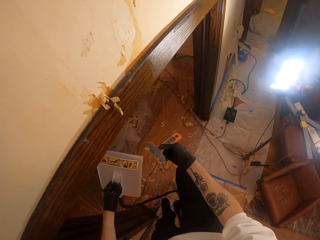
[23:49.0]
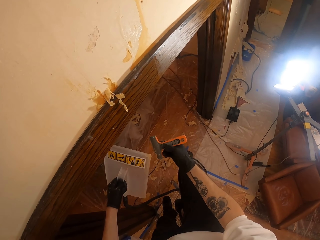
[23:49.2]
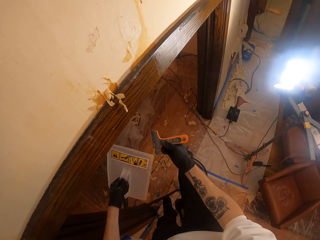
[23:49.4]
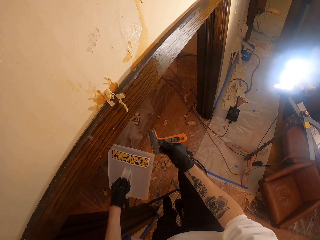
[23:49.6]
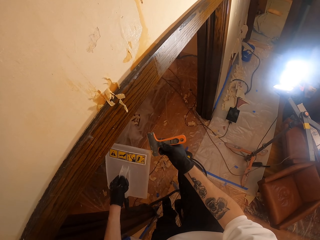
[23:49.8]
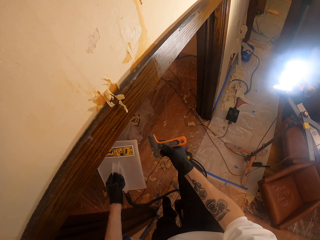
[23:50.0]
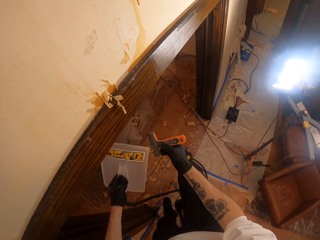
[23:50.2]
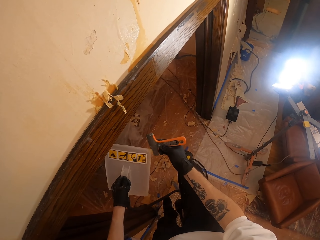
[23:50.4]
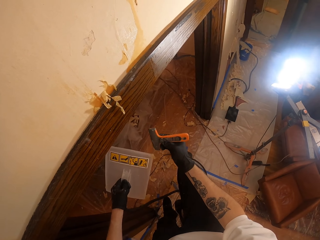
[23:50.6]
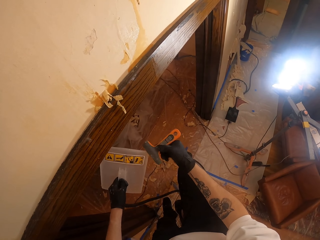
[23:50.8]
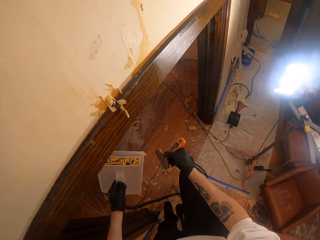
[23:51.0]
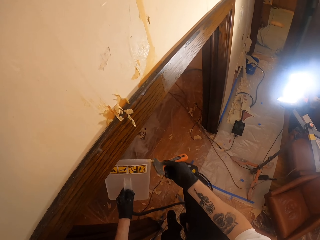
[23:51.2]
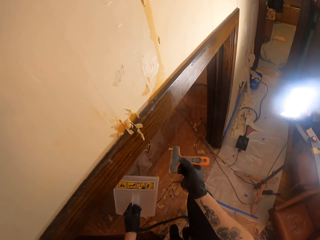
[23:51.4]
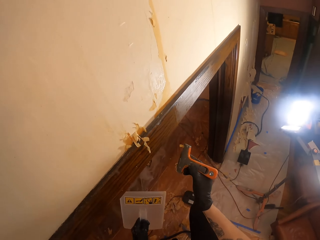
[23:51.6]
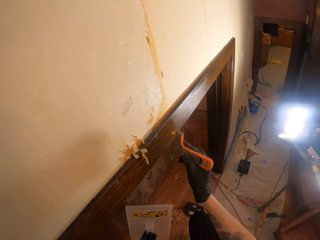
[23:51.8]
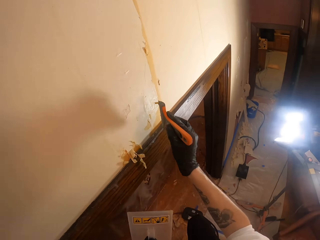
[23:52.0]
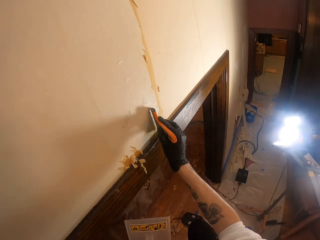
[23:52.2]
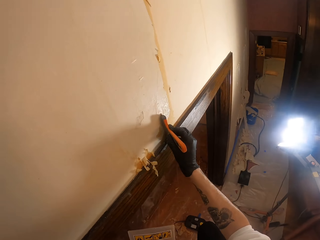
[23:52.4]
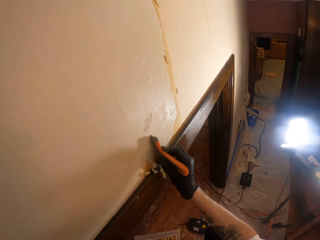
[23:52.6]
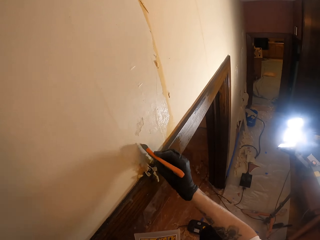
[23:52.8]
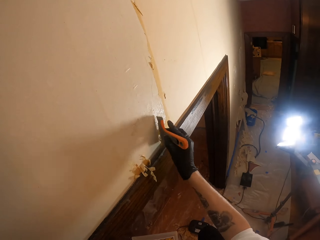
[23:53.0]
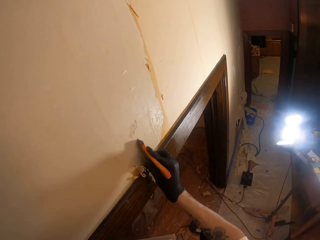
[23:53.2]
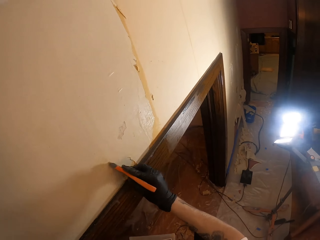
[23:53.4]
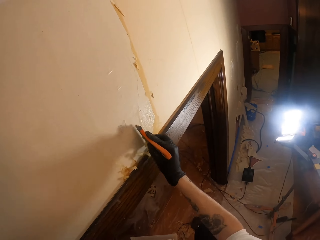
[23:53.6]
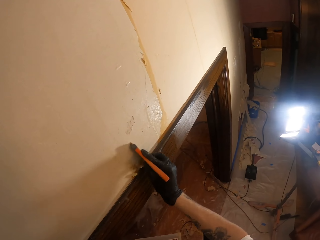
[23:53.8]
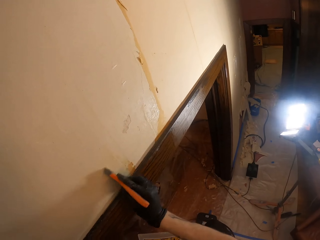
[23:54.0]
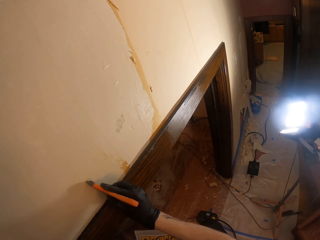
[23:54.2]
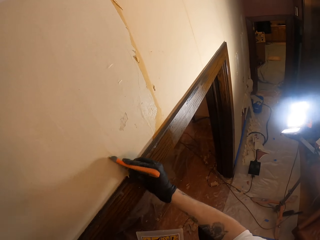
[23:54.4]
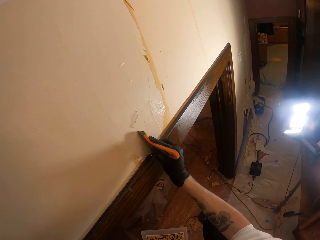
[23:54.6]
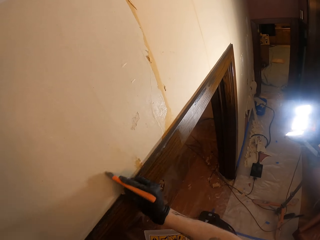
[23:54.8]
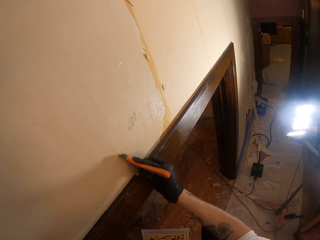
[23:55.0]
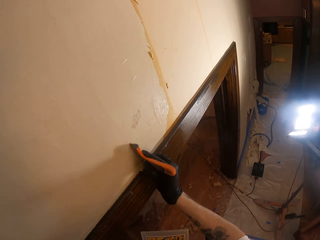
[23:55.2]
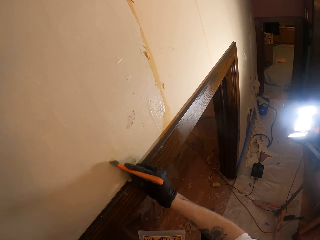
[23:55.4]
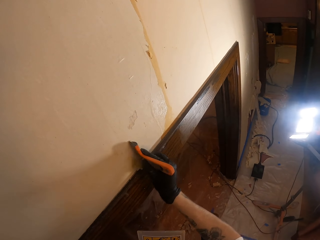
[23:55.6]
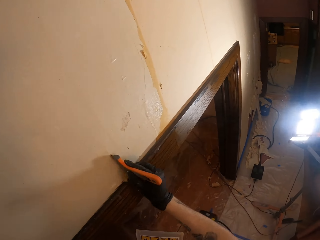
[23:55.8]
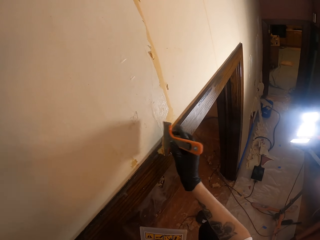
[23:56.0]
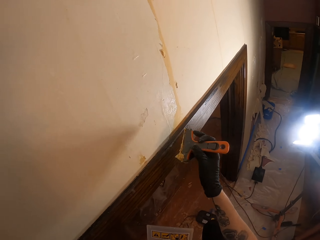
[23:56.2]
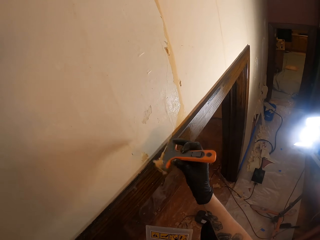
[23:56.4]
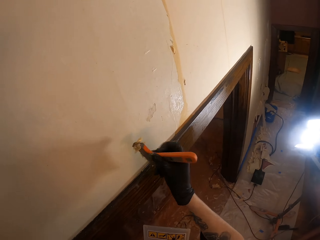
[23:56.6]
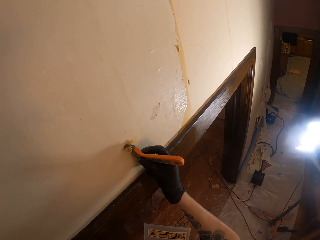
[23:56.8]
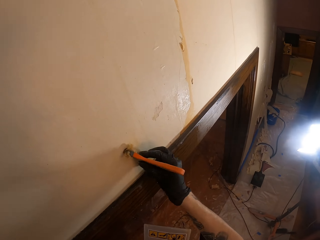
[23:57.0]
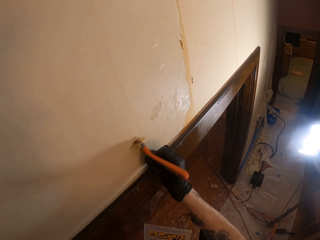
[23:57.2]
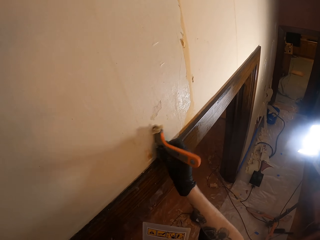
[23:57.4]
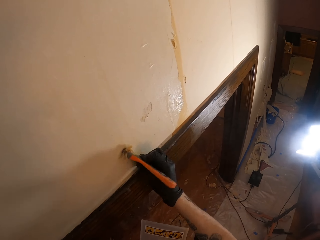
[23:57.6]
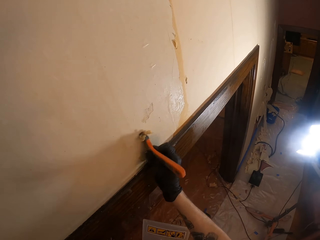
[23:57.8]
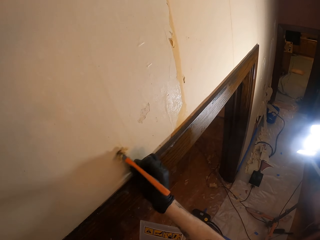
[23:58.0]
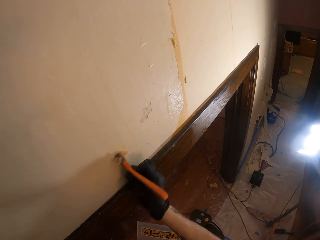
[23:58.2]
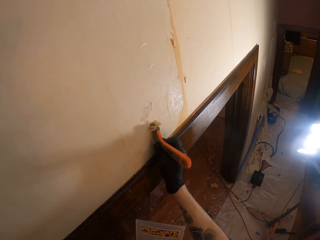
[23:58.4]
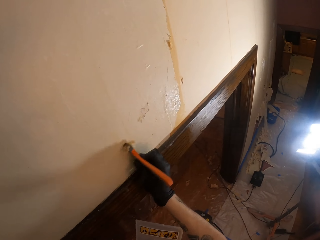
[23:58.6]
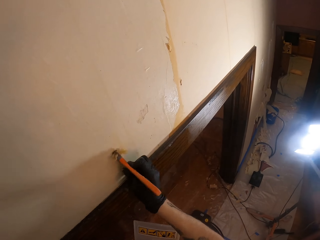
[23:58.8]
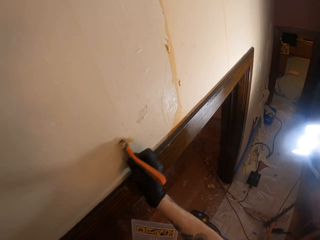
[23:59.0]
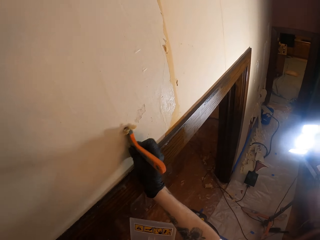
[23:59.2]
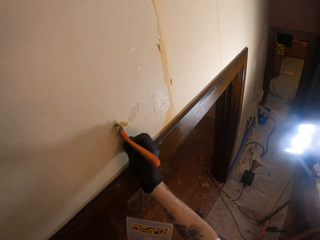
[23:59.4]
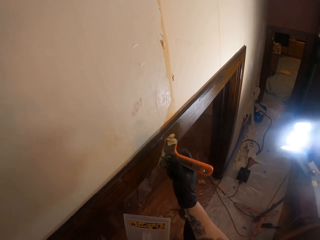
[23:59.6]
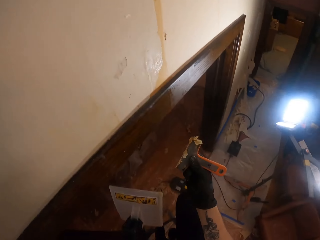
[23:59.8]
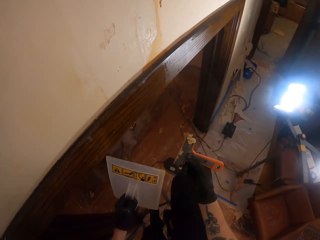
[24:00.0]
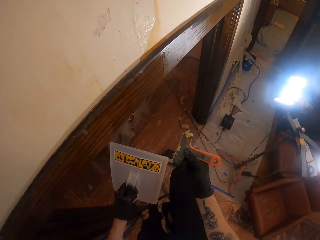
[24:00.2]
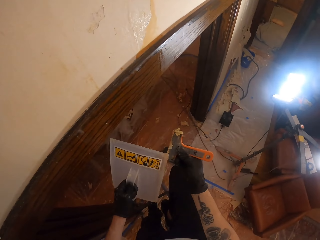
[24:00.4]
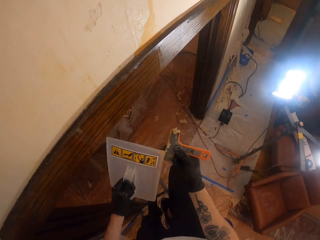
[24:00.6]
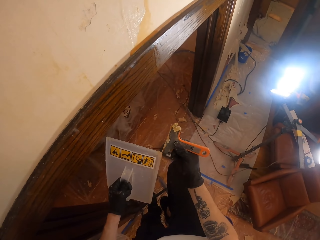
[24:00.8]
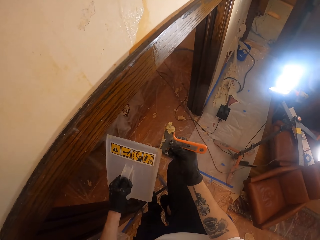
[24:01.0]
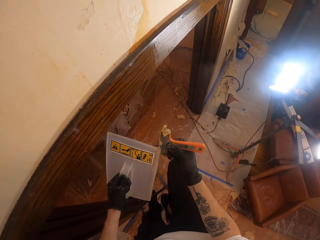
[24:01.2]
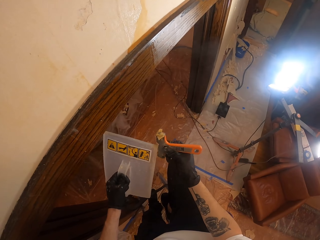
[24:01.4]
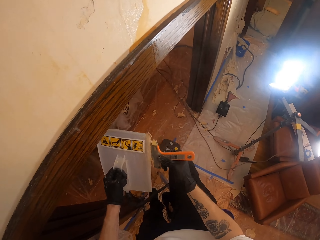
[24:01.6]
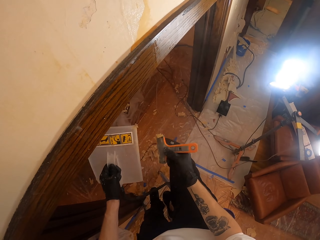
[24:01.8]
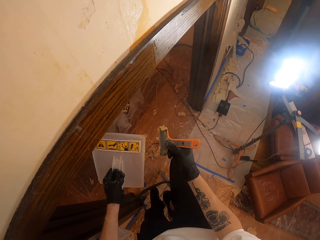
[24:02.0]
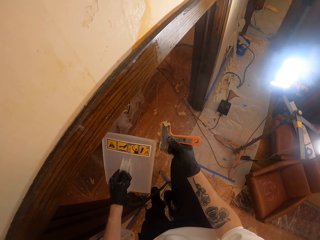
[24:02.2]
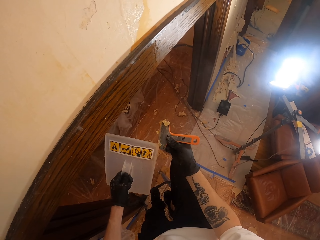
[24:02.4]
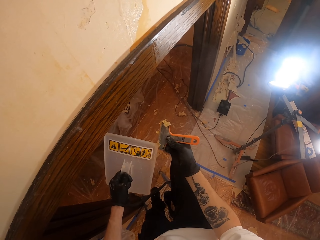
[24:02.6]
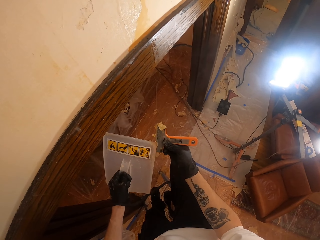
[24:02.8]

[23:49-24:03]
The camera wearer scrapes a scraper. He scrapes the wall. He removes wallpaper from the wall. He adjusts the scraper on his hand. He scrapes the wall again. He removes wallpaper from the wall. He wipes off pieces of wallpaper from the scraper.

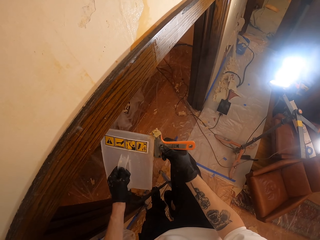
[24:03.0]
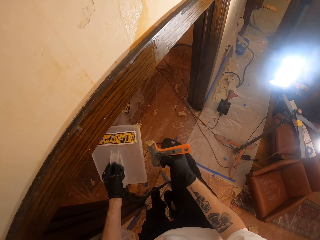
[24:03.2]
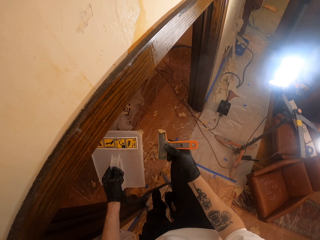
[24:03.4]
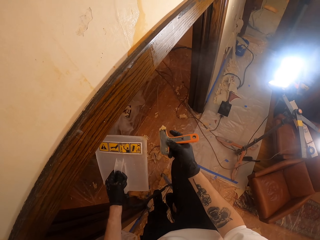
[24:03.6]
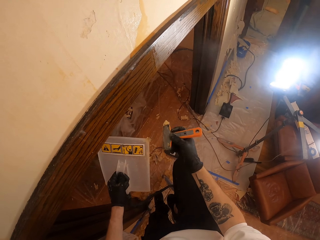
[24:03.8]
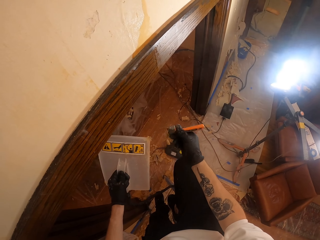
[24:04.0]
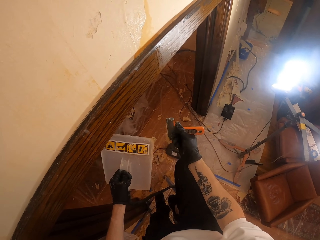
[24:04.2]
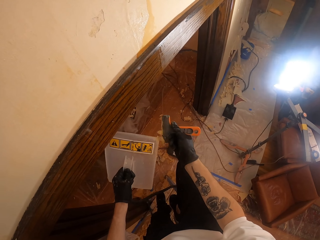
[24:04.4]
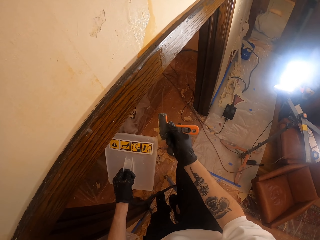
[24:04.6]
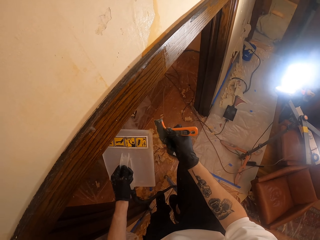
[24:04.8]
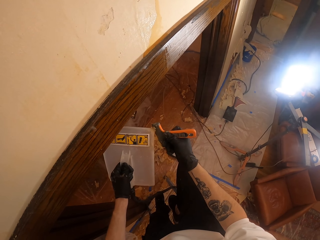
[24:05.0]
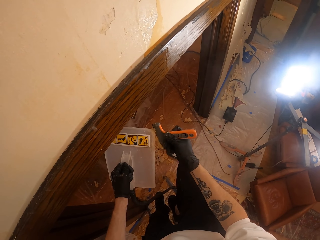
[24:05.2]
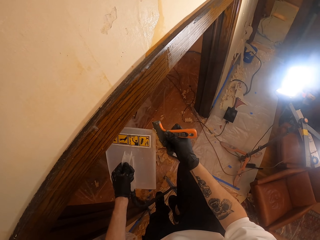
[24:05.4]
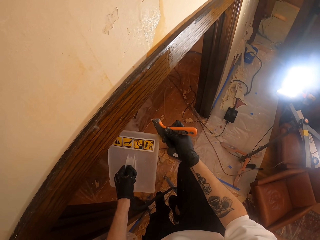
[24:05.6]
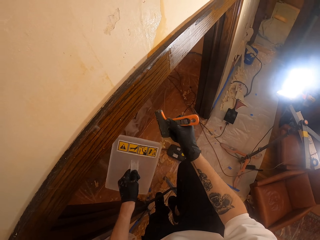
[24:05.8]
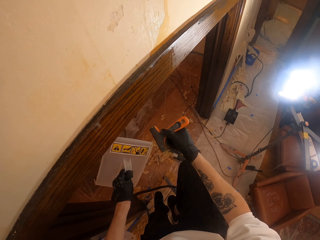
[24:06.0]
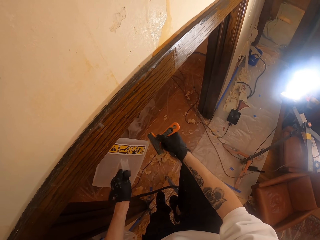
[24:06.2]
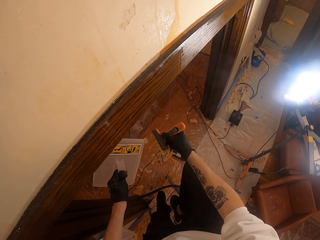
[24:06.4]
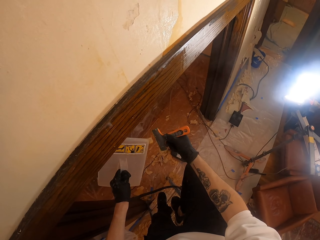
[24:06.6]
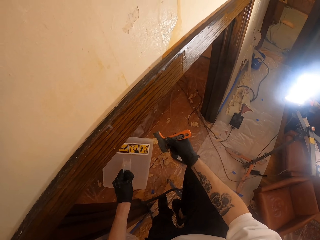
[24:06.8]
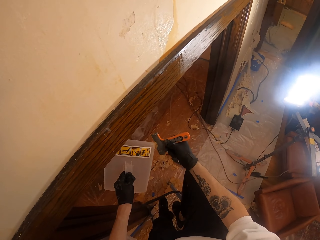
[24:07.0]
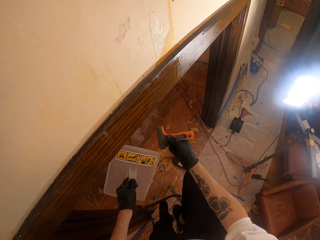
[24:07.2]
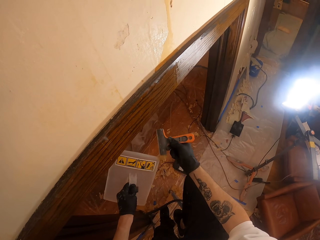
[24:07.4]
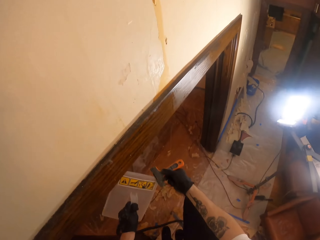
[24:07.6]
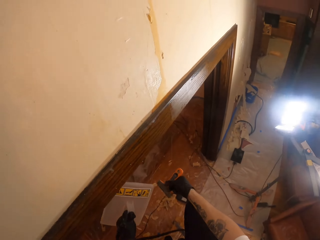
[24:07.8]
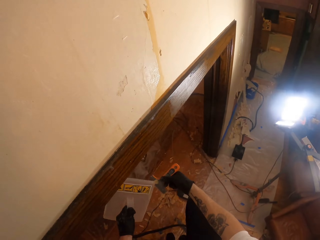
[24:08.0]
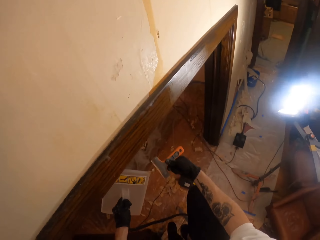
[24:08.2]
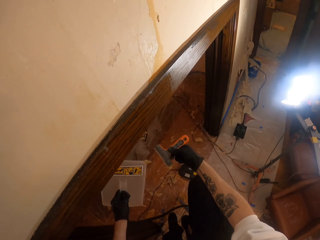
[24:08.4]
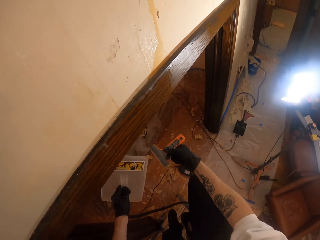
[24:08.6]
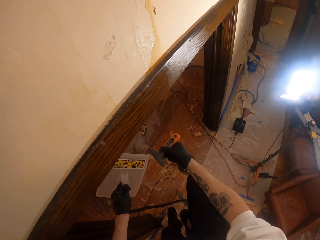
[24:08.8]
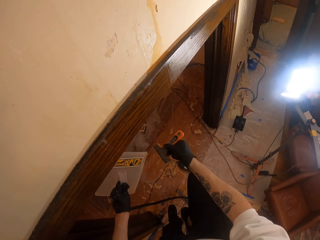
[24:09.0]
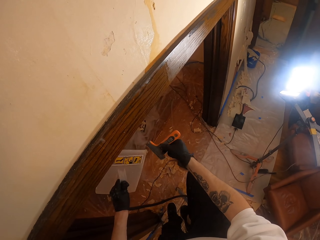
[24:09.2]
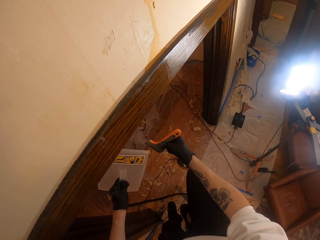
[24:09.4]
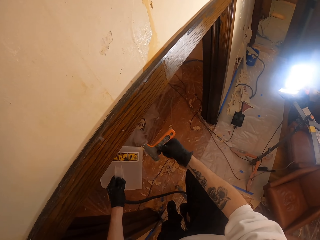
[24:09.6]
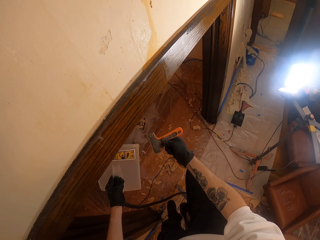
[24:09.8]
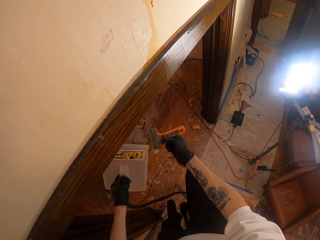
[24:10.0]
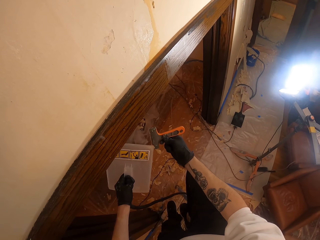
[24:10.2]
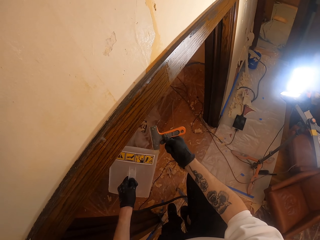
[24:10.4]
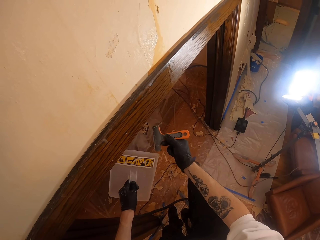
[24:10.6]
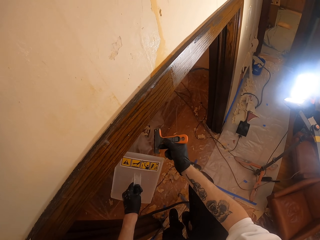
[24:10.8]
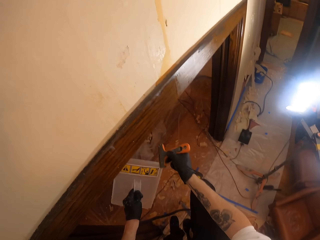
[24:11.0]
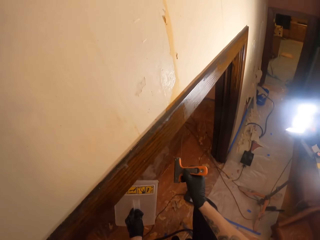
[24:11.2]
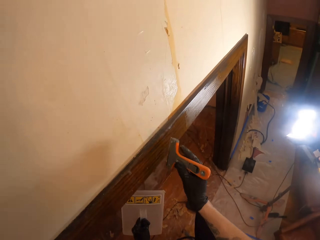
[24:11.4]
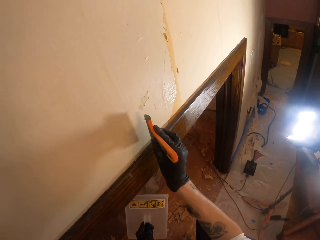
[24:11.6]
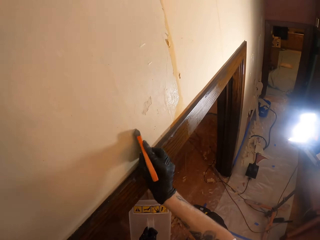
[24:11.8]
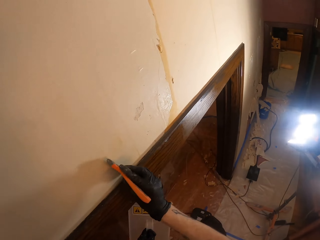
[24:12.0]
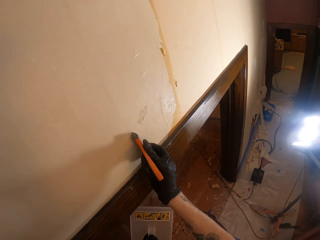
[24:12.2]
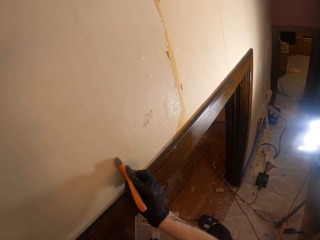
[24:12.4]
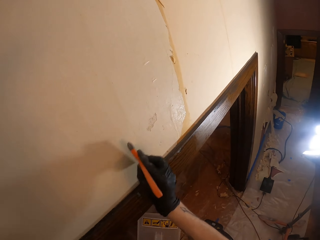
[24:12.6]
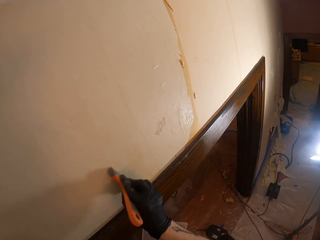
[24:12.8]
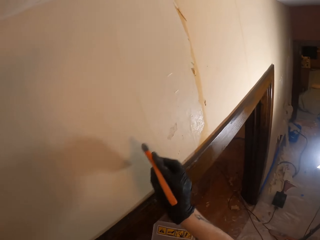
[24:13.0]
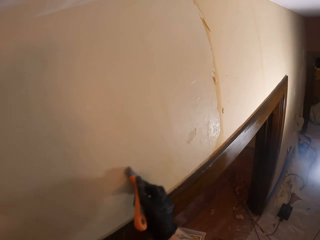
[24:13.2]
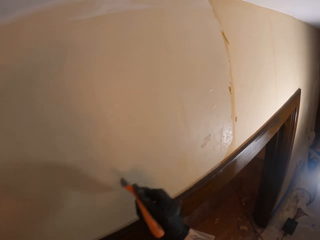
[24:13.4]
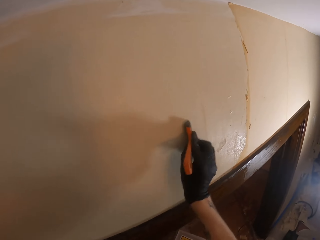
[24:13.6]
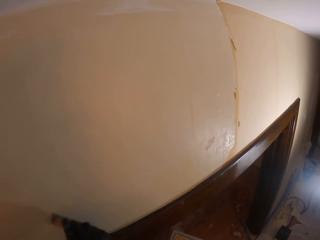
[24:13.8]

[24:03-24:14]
The camera wearer adjusts a scraper on his hand. He scrapes the scraper. He scrapes a wallpaper steamer. He scrapes the scraper. He scrapes the wallpaper steamer. He wipes off pieces of wallpaper from the scraper. He scrapes the wall. He removes wallpaper from the wall.
